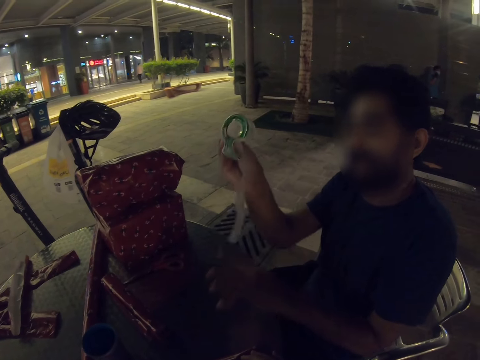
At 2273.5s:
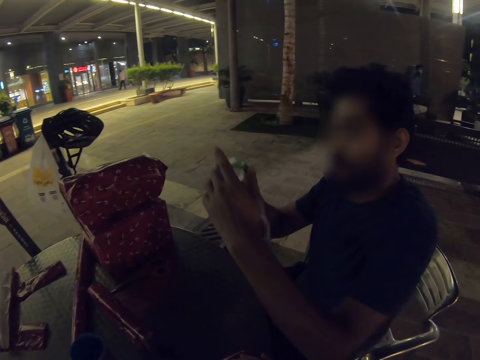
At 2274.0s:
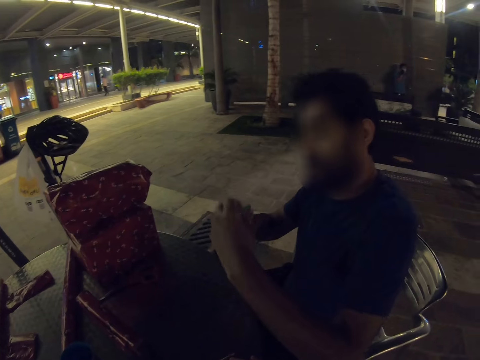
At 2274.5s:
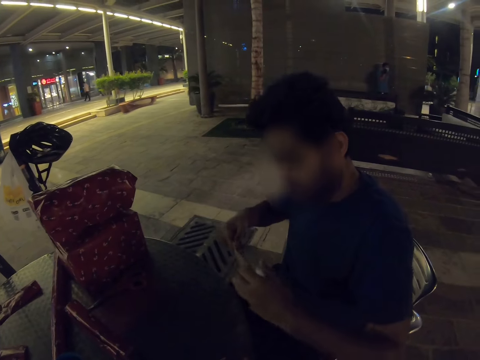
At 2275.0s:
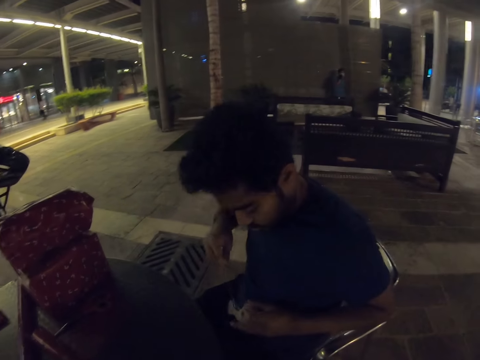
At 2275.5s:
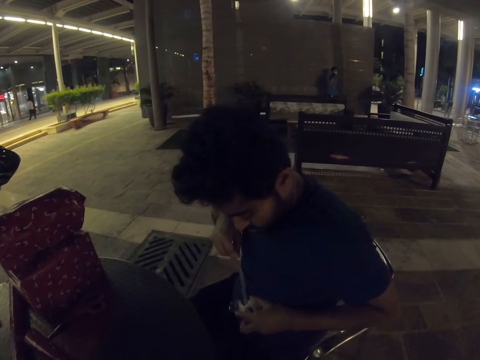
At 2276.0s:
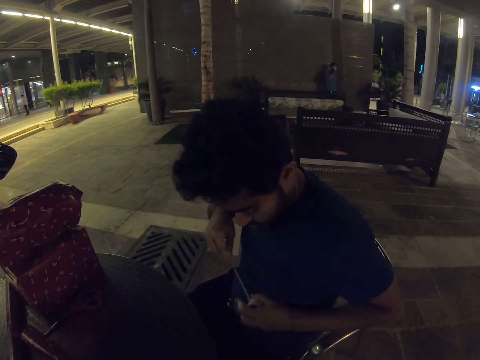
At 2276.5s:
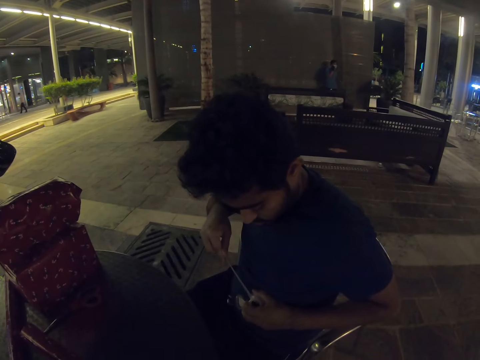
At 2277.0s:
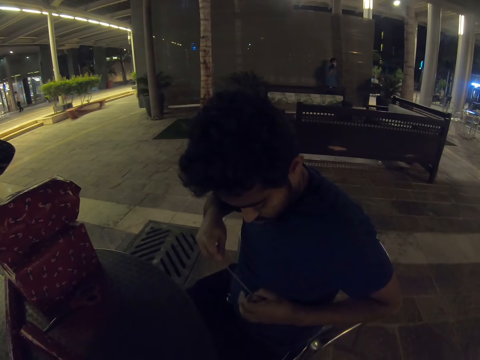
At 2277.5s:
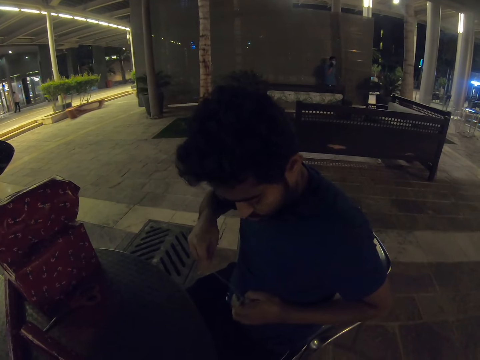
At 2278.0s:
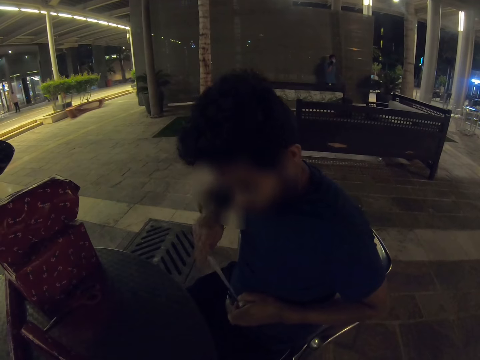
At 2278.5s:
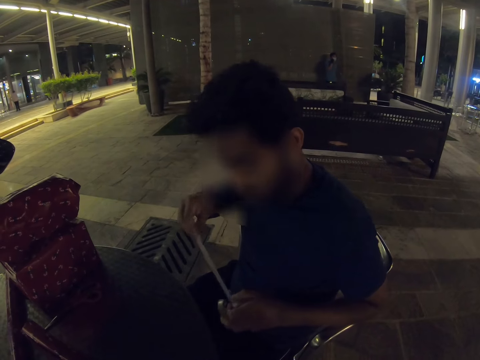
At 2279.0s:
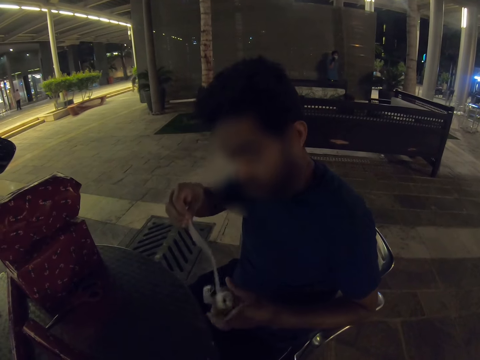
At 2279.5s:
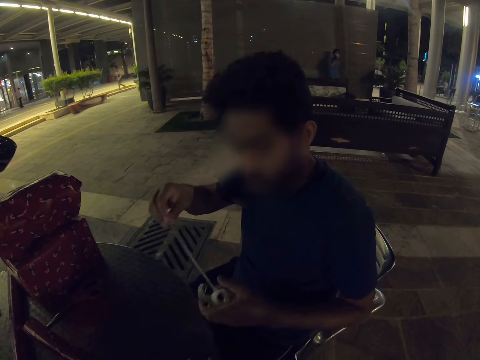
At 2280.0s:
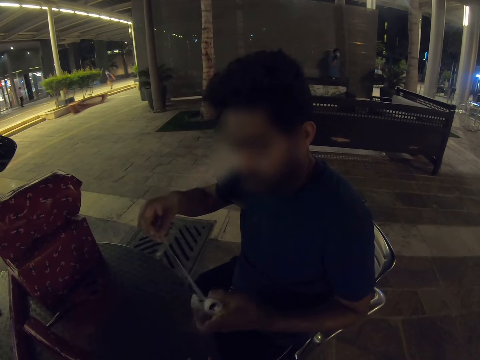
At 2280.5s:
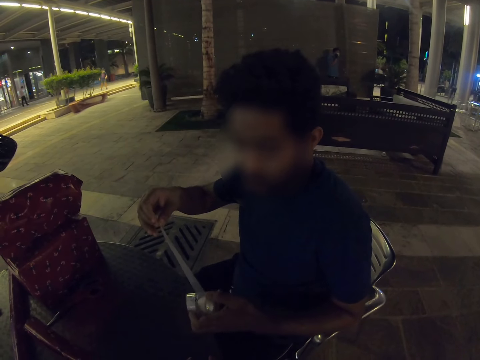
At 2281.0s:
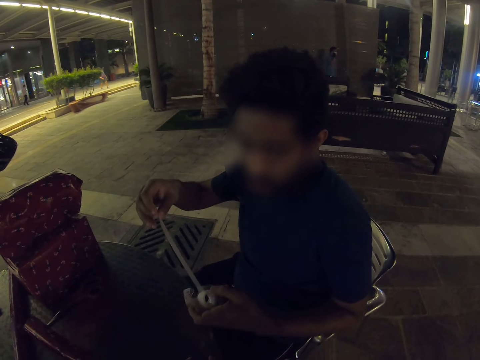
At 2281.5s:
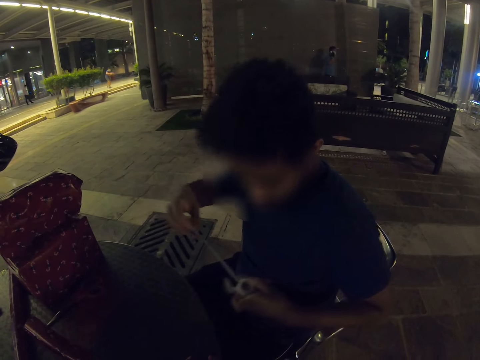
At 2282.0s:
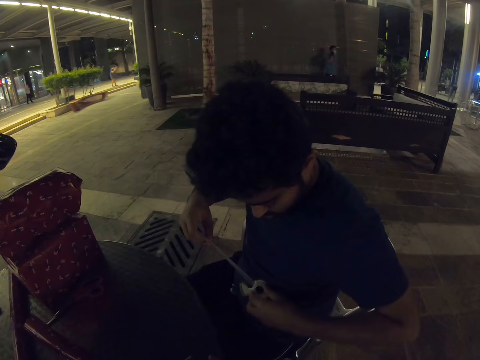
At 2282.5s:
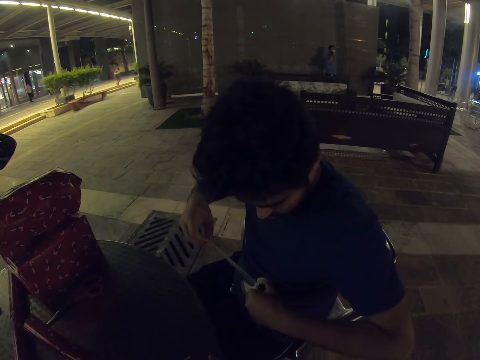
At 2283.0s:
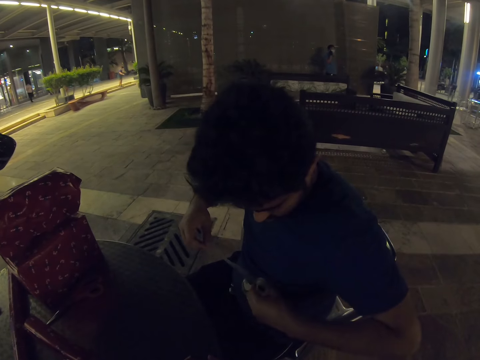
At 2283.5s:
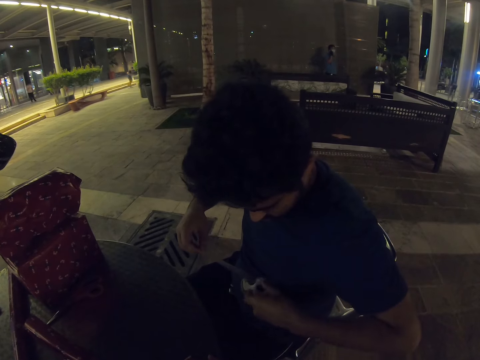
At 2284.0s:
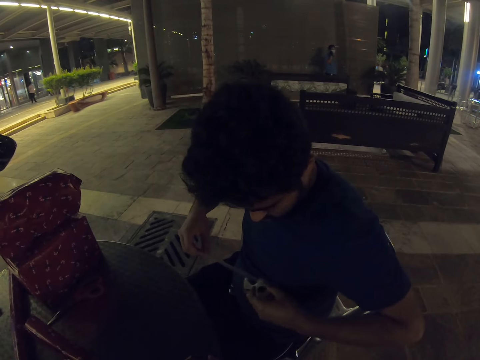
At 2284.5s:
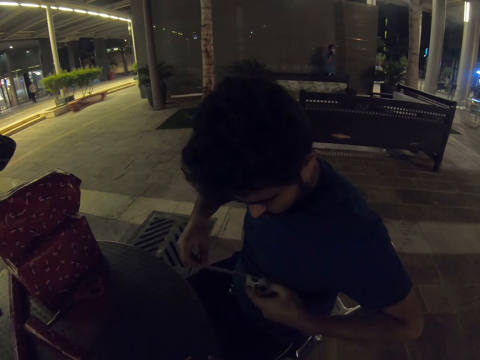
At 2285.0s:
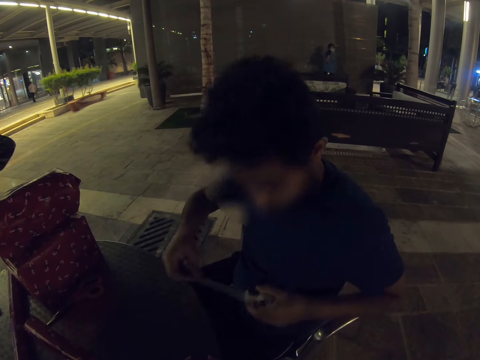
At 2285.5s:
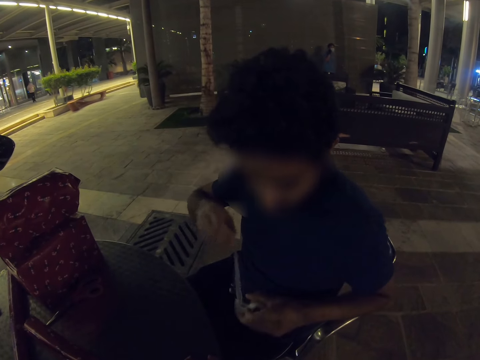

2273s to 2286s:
A person unwraps the tape.

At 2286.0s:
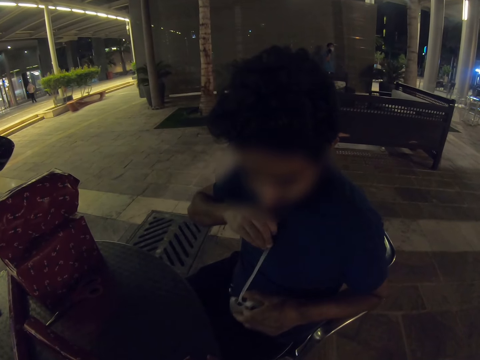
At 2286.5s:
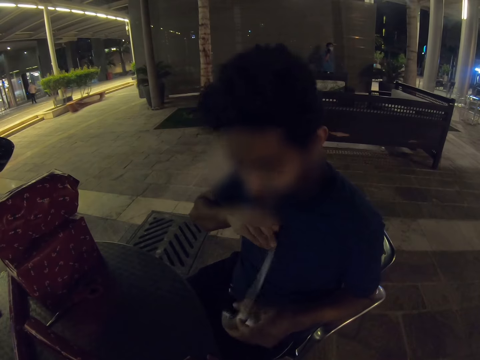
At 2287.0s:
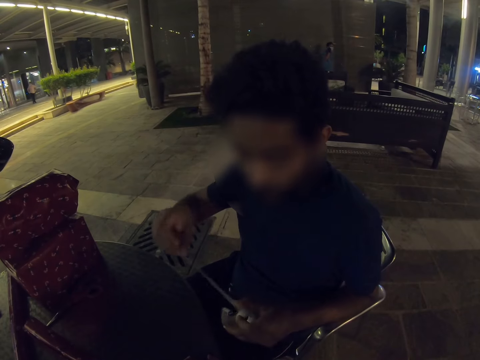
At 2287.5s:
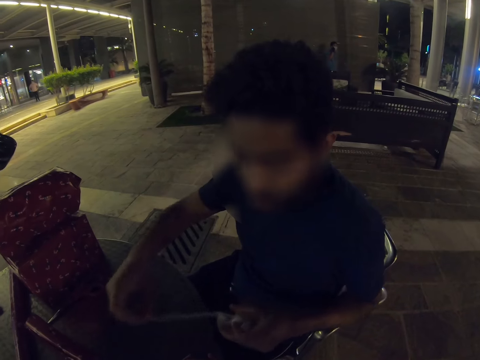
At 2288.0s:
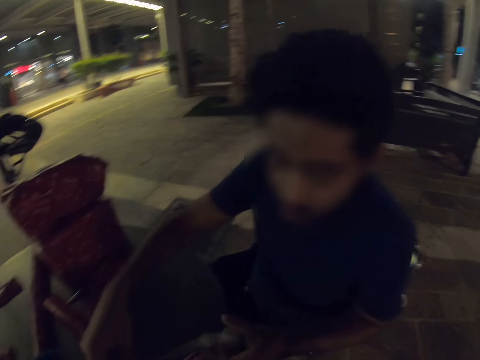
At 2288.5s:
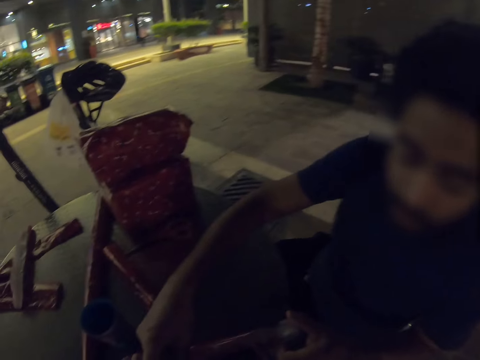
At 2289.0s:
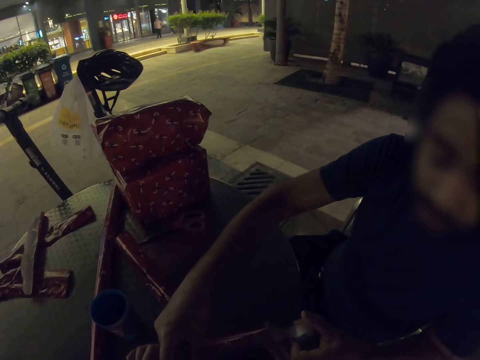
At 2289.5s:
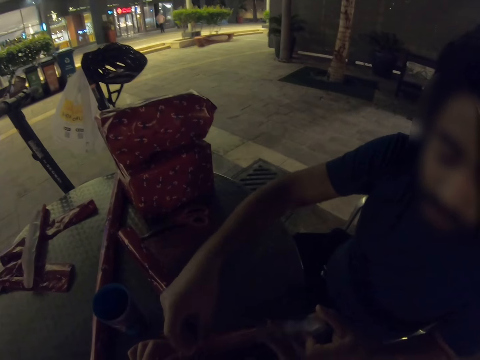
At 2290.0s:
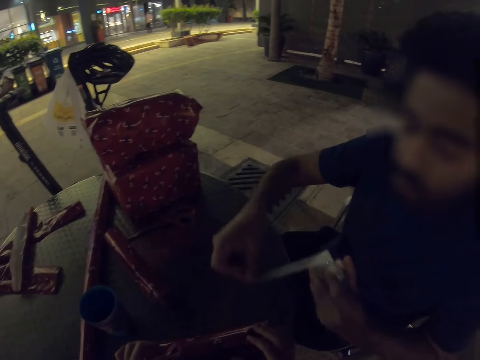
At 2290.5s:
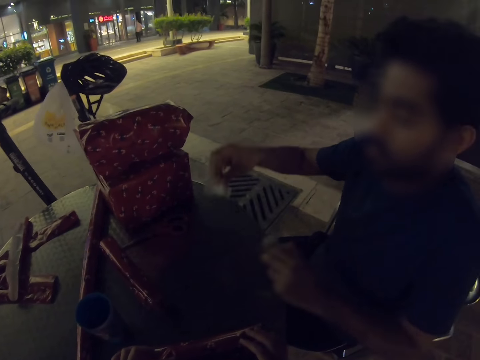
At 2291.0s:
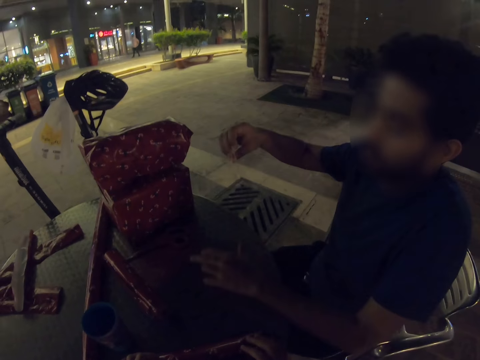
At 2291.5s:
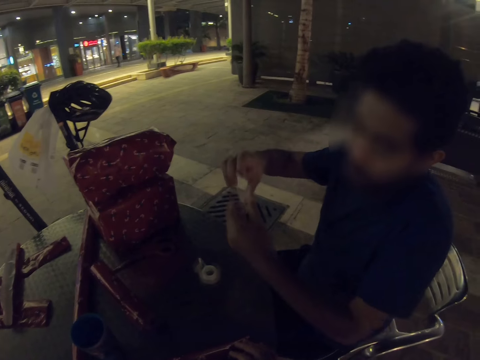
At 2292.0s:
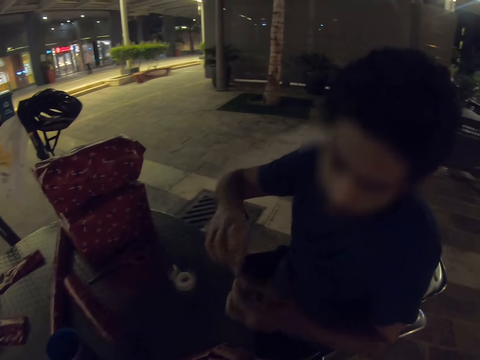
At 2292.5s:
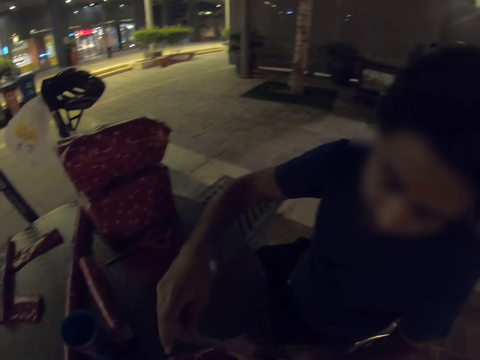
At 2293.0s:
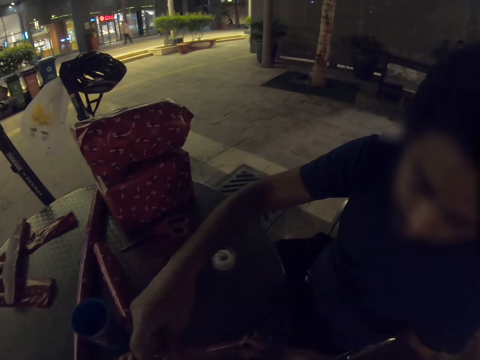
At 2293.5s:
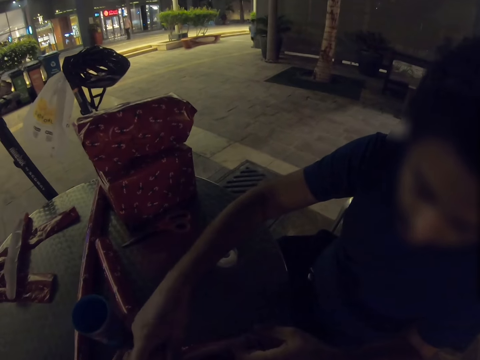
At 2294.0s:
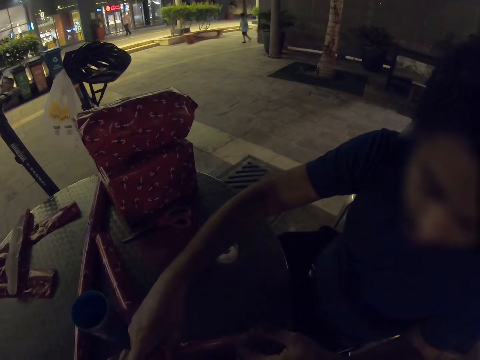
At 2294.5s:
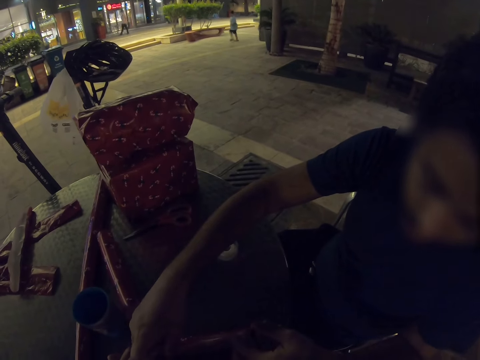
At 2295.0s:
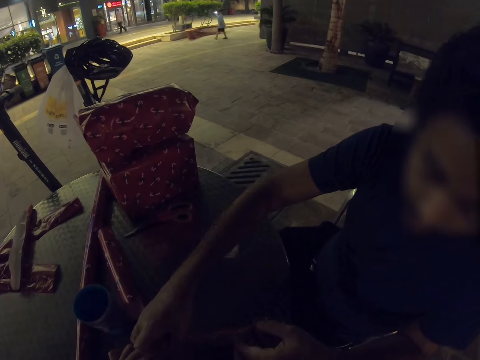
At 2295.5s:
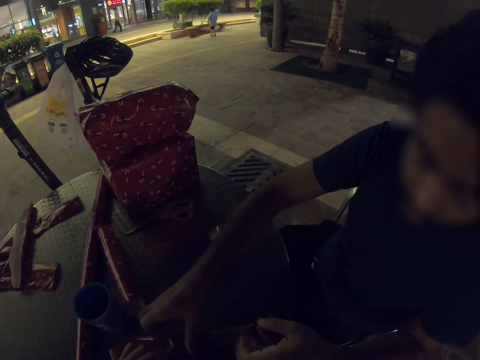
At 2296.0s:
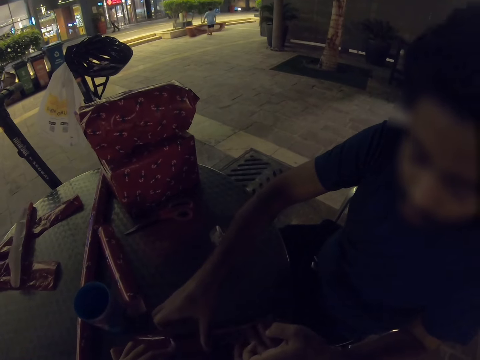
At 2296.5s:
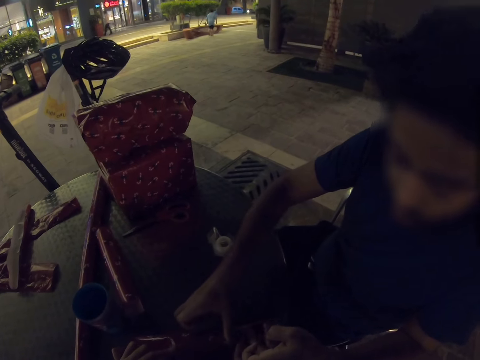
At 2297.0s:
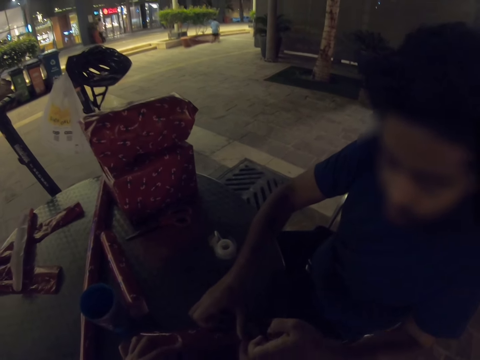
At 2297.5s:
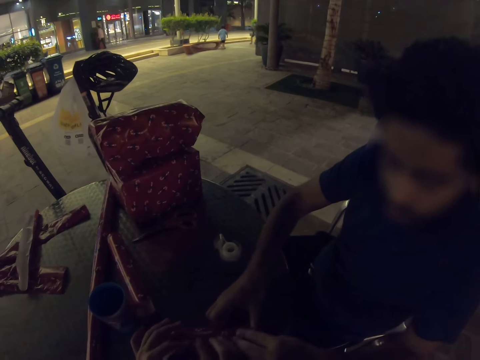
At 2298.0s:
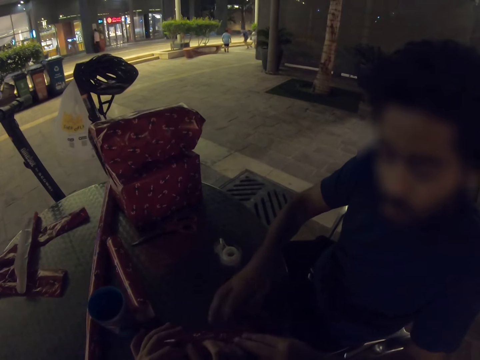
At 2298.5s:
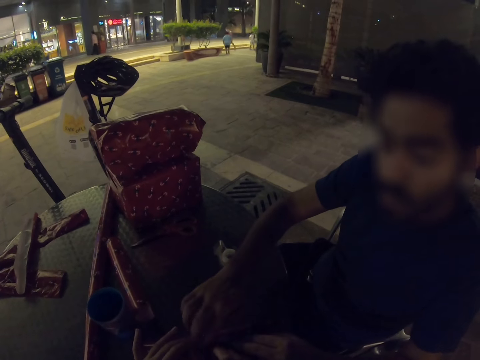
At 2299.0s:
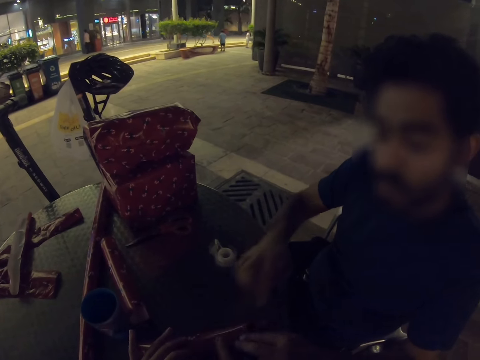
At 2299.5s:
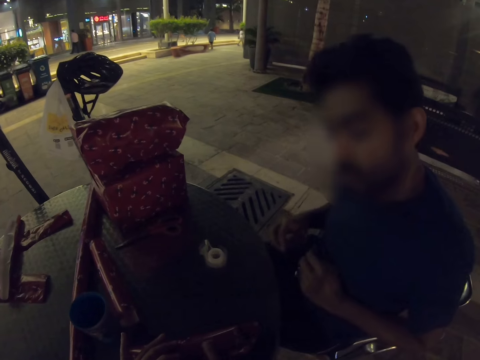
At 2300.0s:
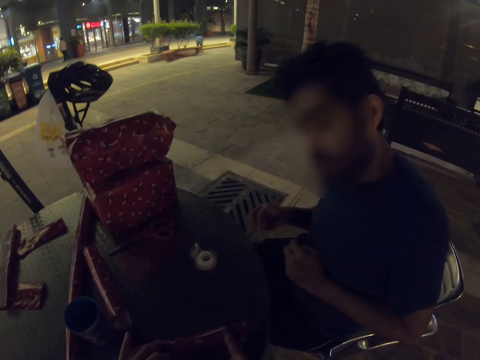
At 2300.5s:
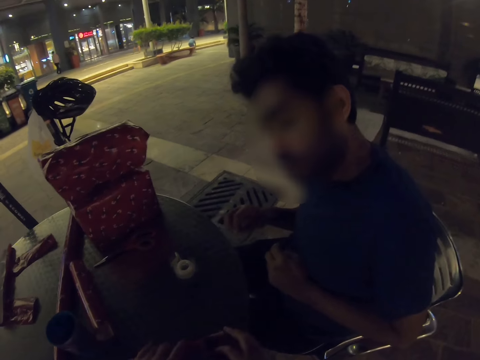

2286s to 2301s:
A man puts the sellotape on the wrapping paper. He cuts the tape, pulls the sellotape and puts the sellotape holder on the table. He puts the sellotape on the wrapping paper. He puts the tape away.
